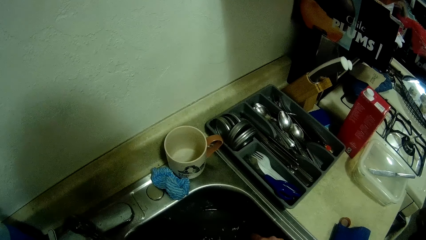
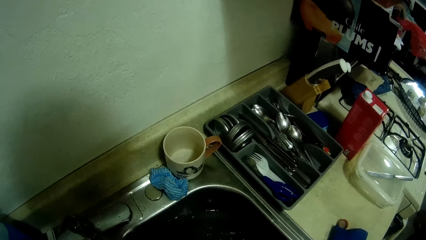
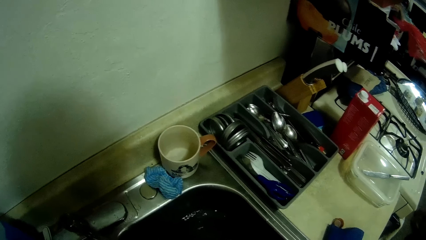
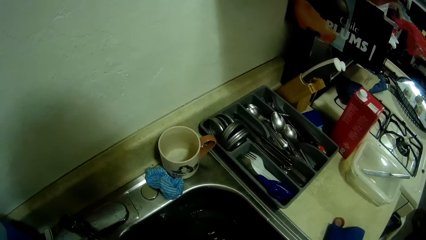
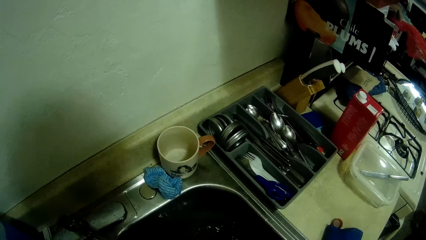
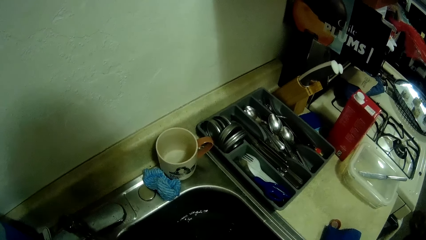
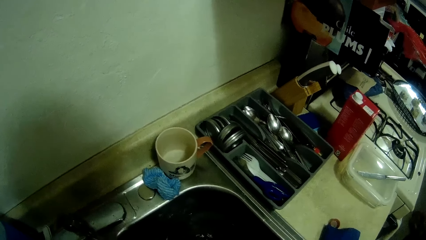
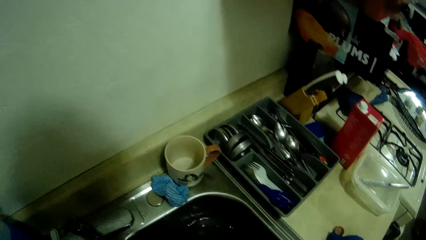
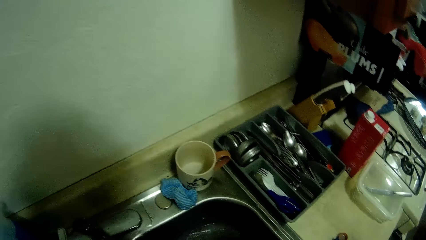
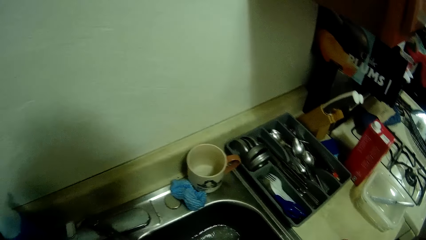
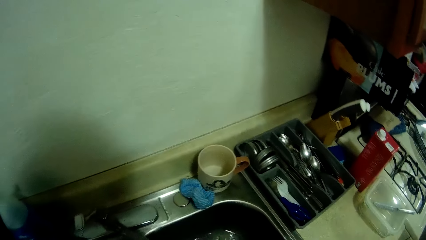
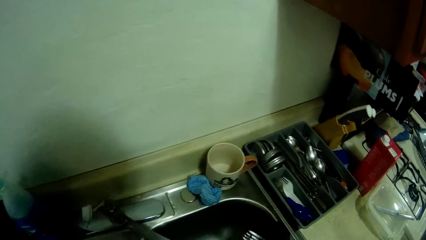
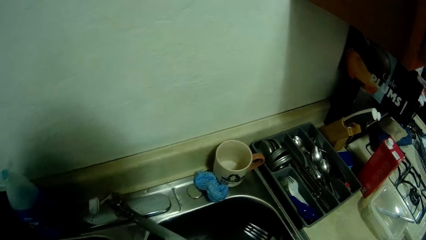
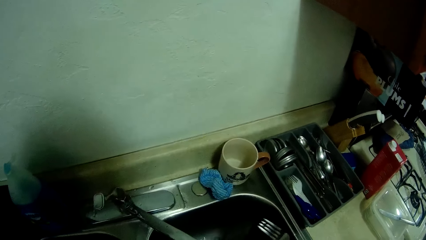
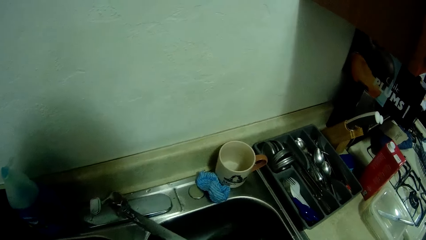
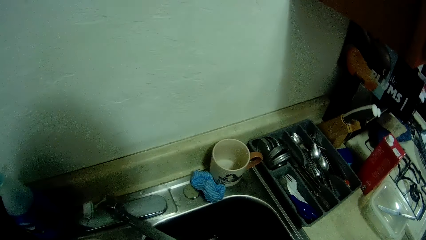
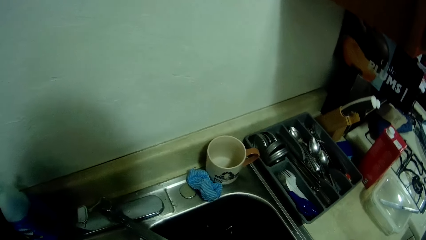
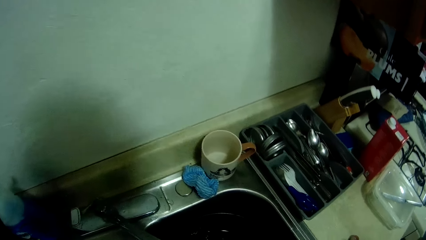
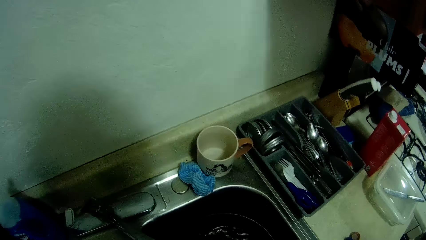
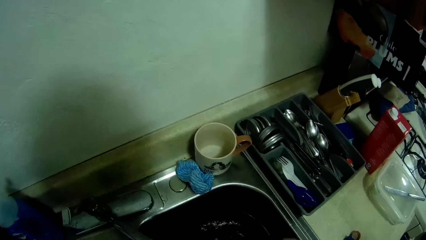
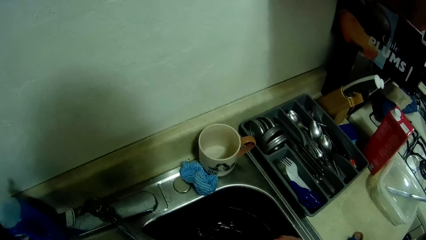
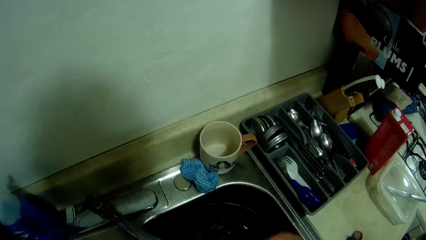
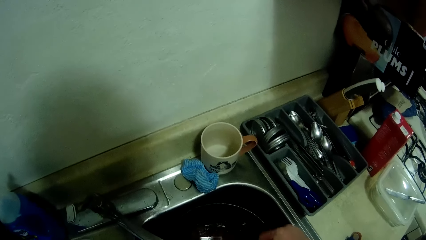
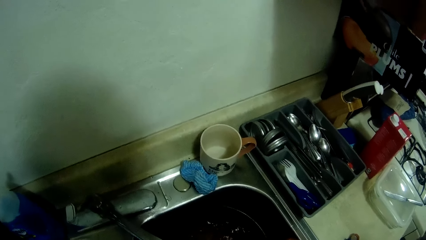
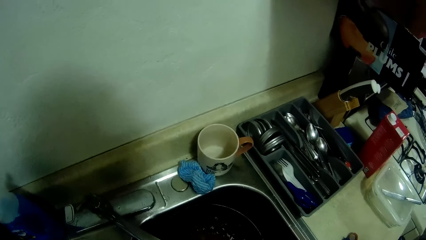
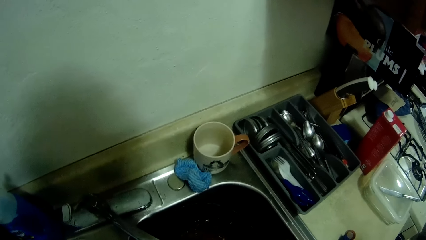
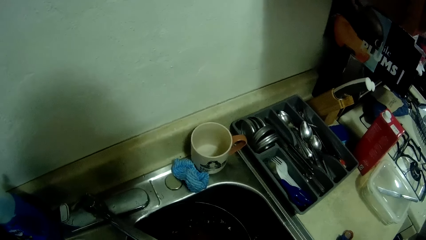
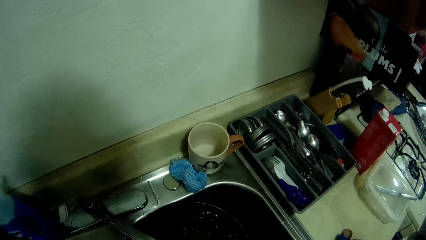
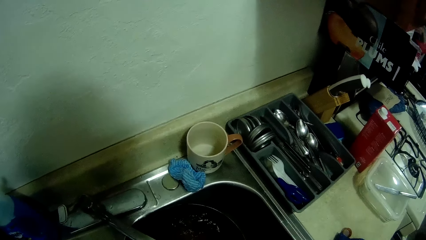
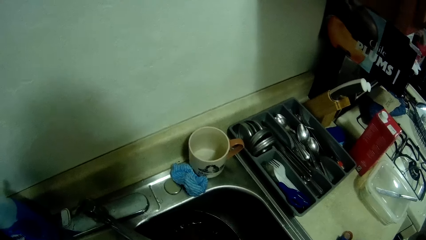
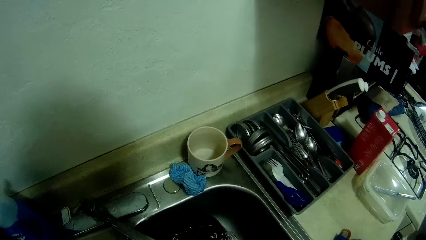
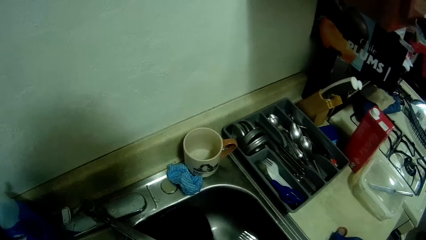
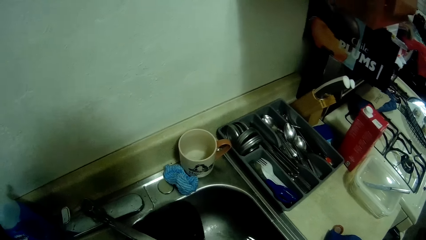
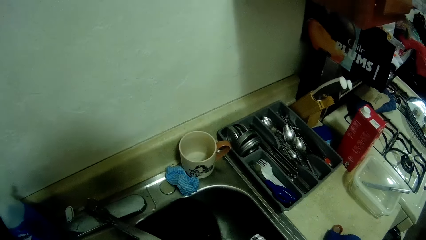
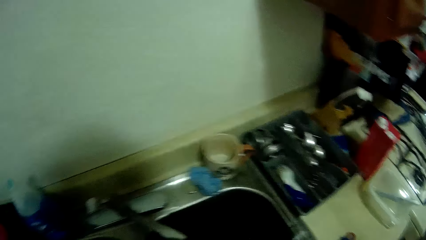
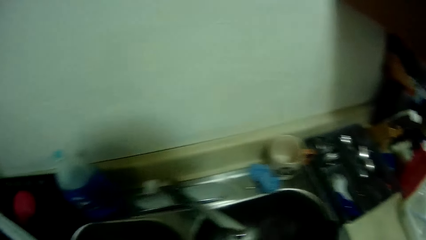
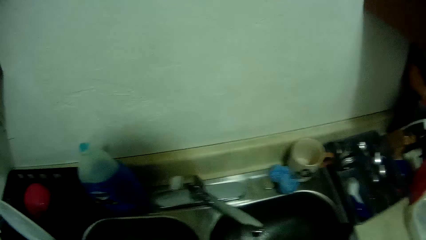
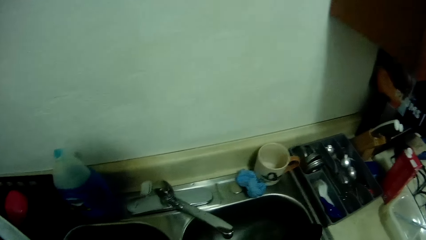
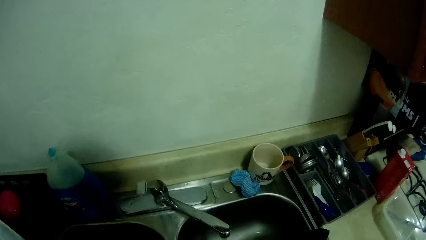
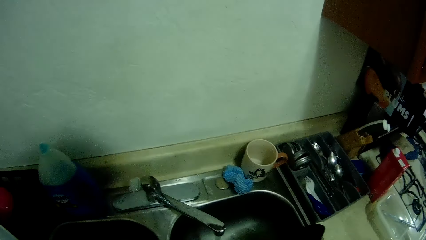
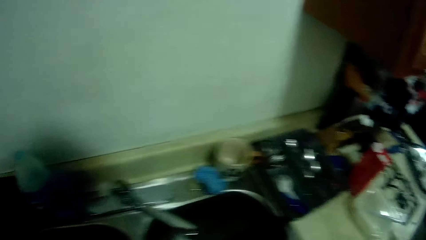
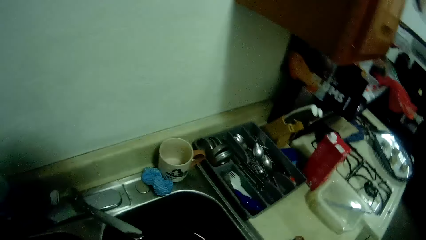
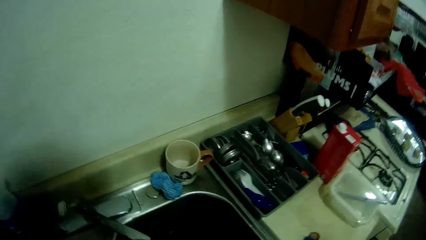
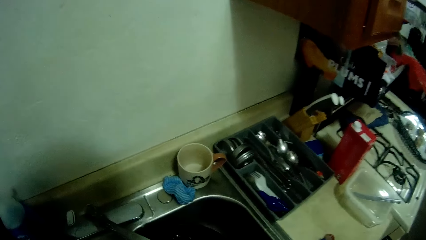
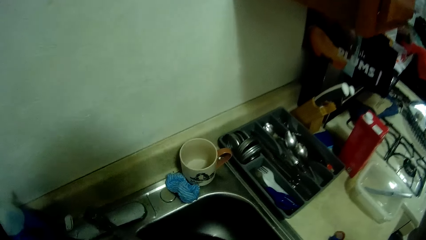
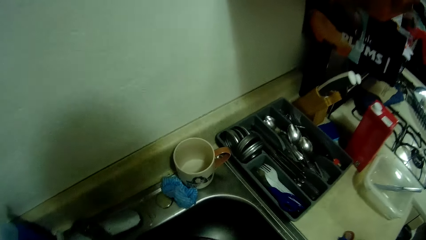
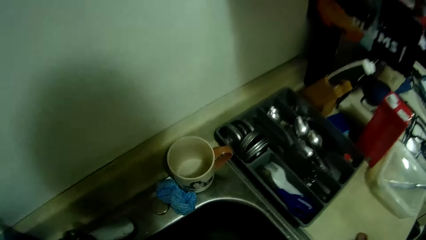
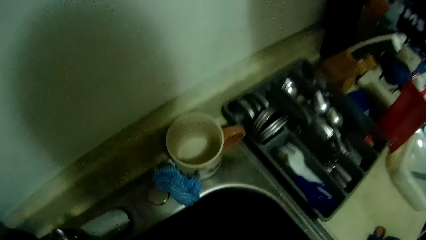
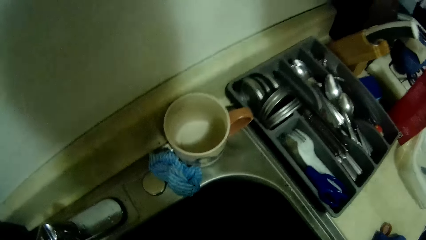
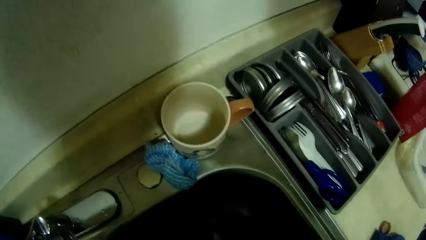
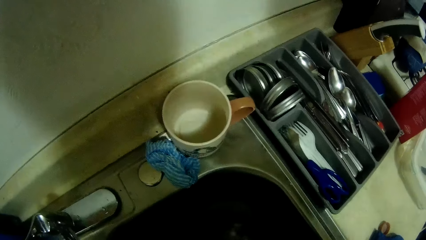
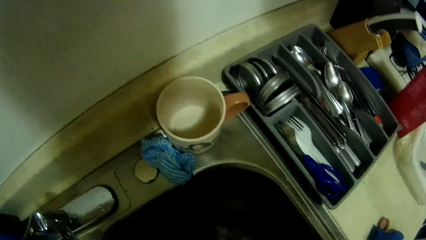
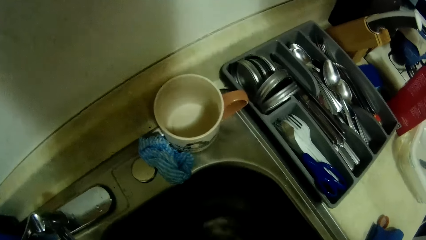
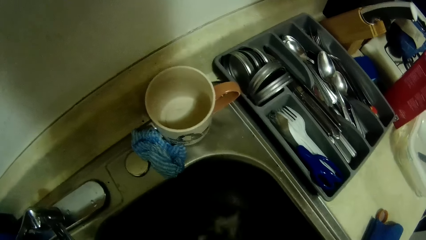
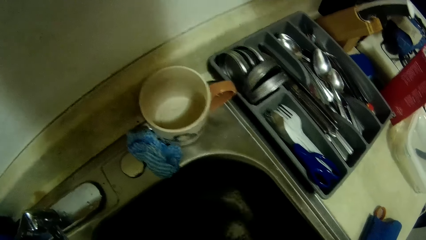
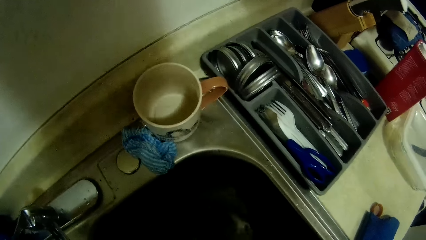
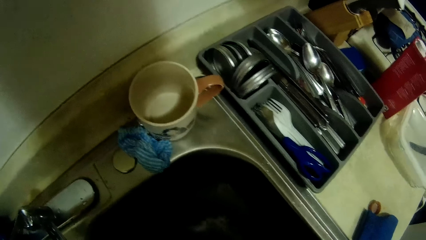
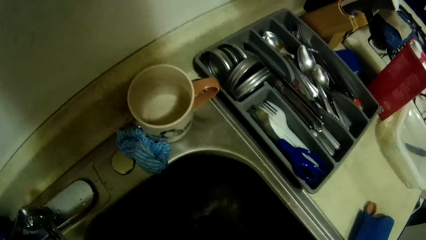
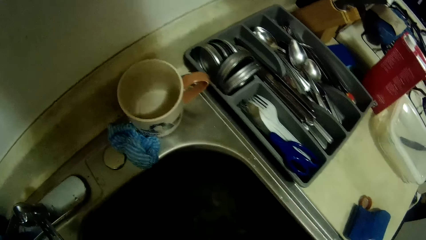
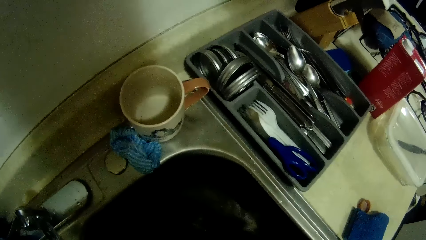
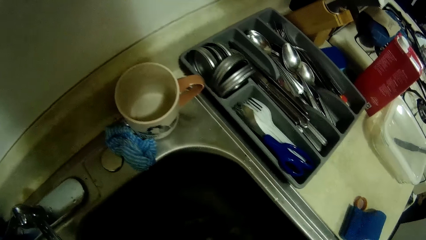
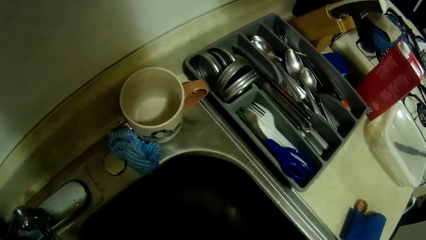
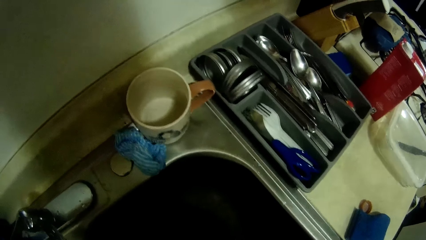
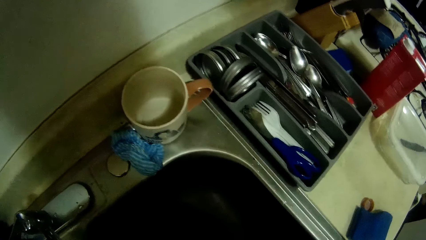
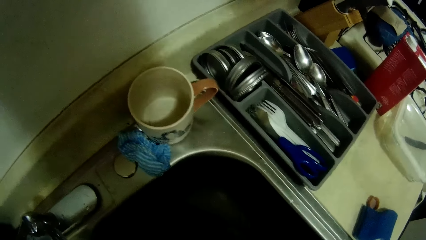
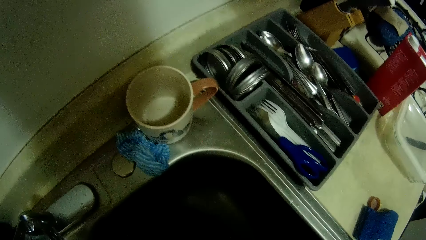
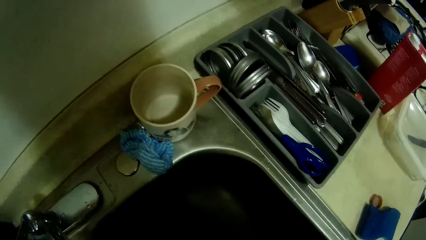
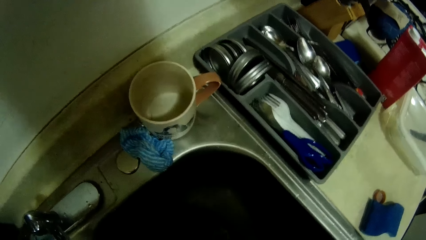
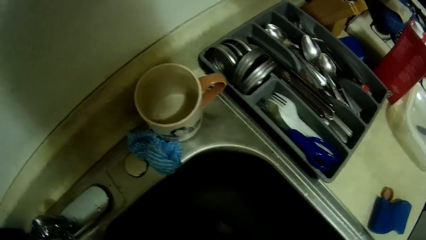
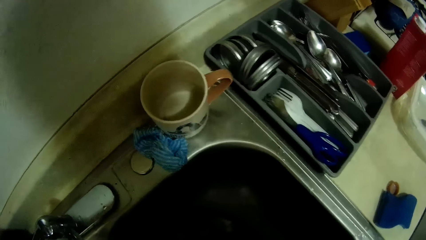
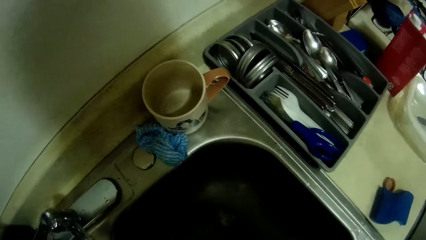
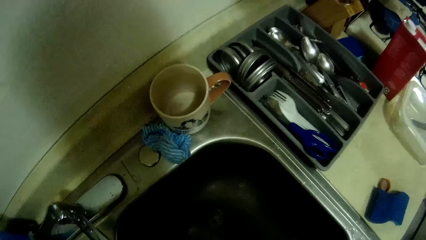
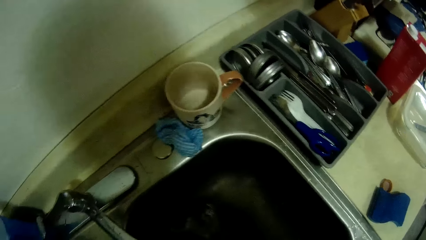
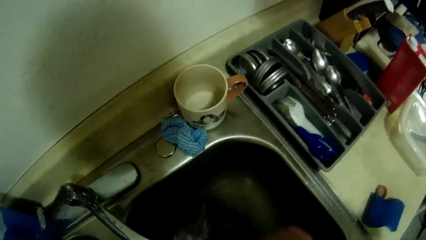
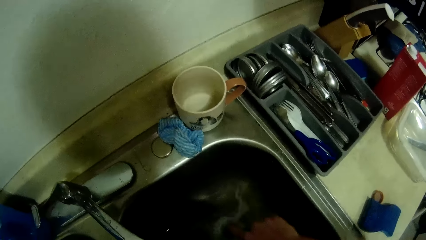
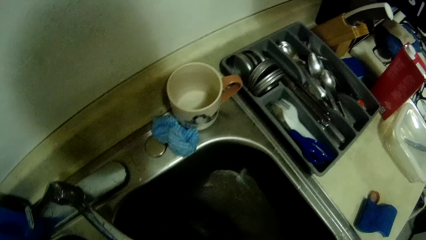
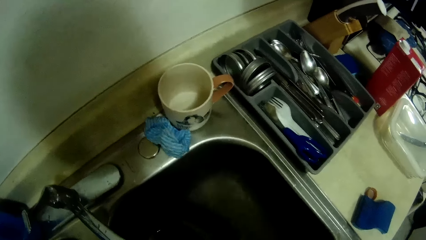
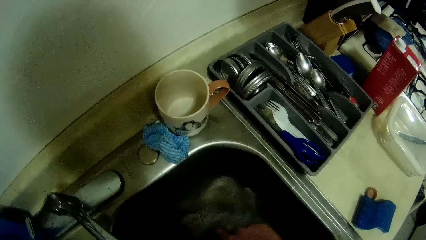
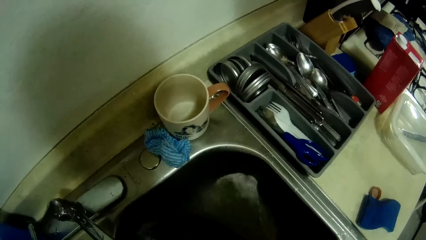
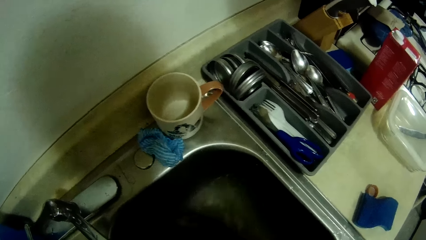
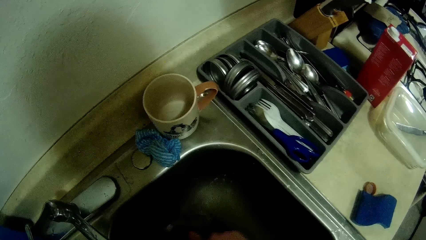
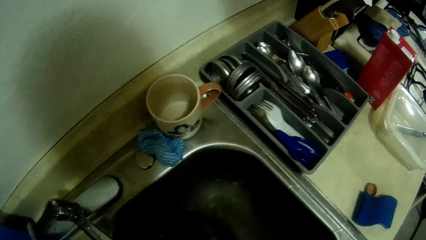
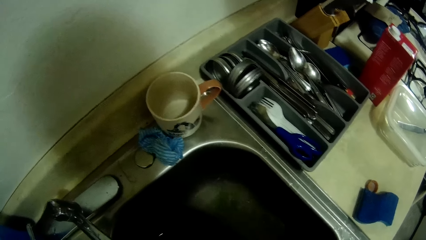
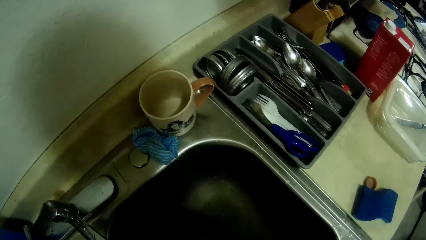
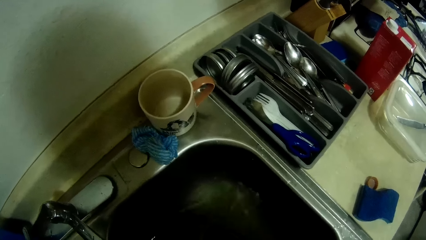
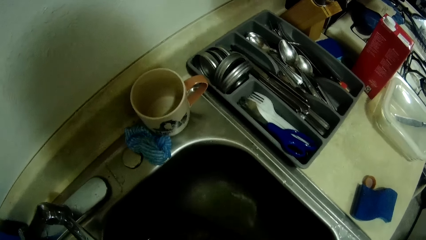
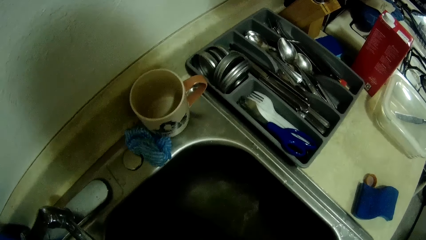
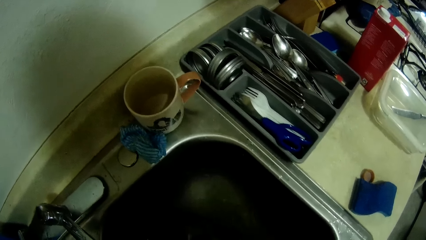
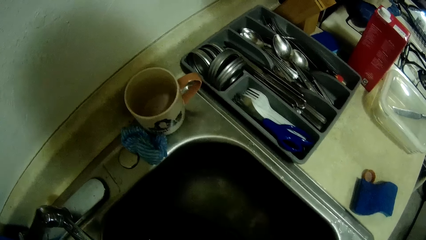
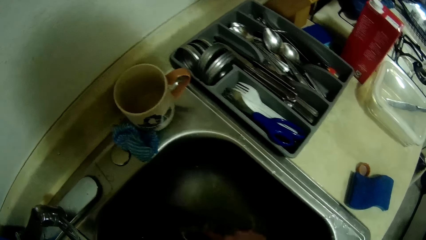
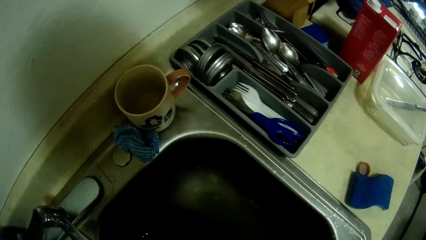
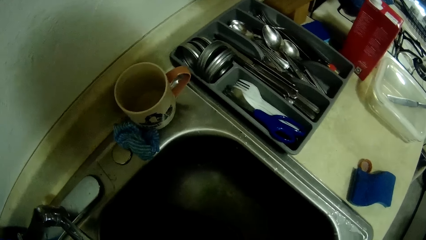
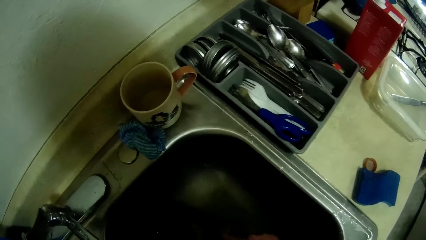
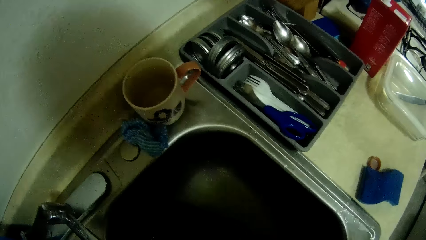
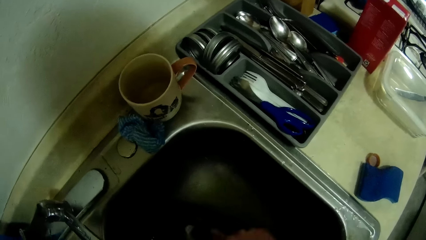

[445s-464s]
The camera wearer adjusts a pan in a sink.
